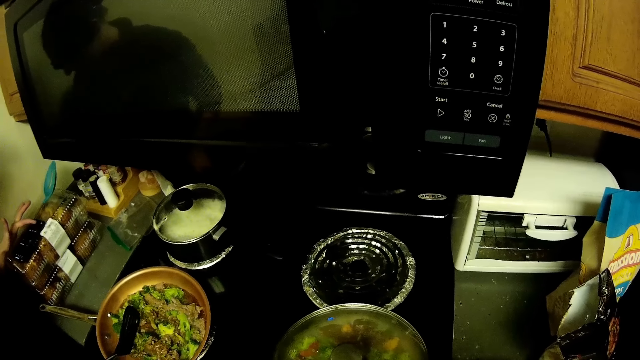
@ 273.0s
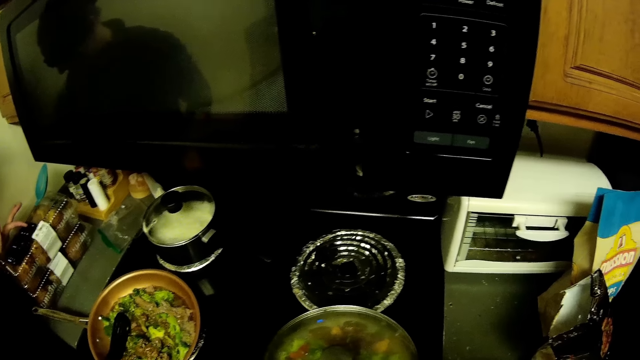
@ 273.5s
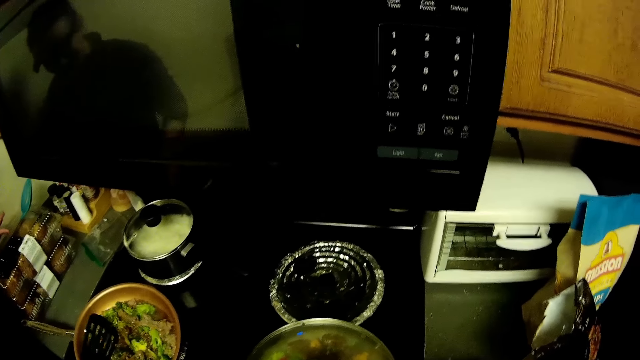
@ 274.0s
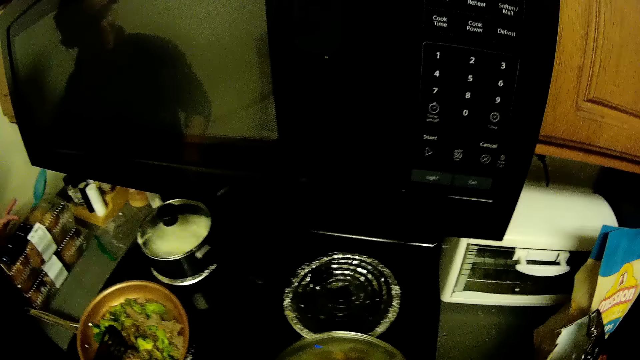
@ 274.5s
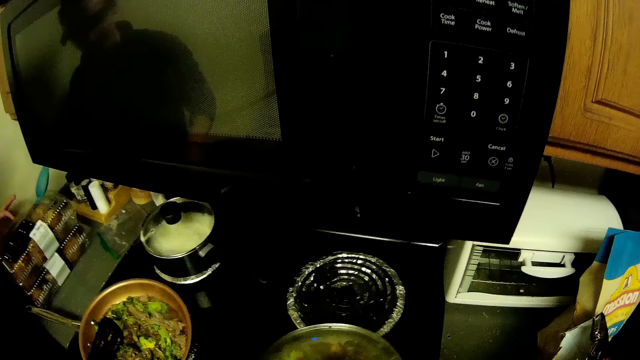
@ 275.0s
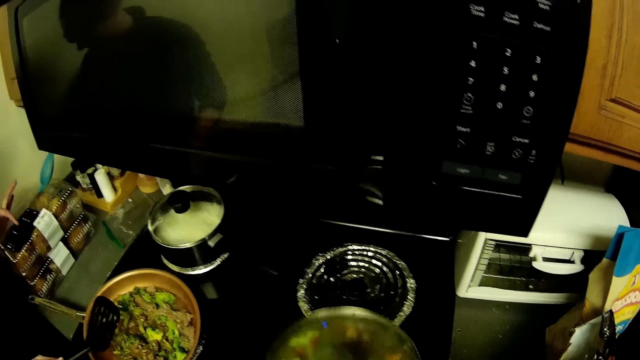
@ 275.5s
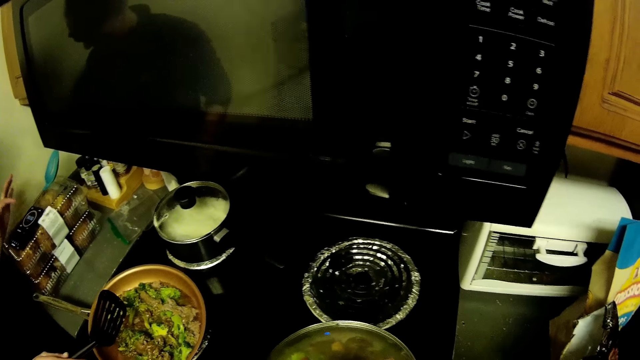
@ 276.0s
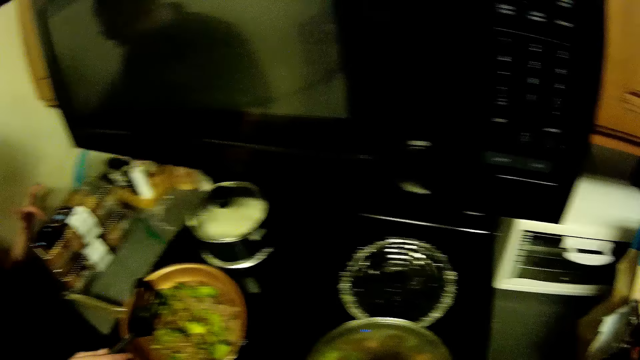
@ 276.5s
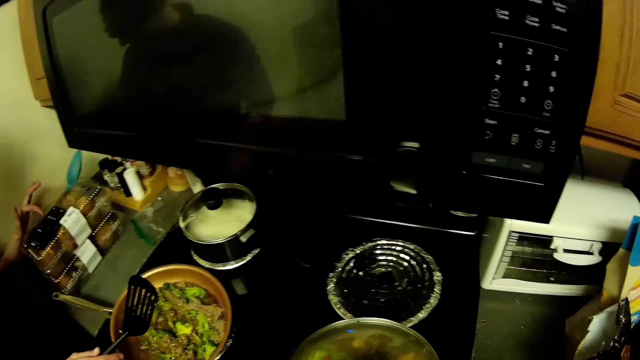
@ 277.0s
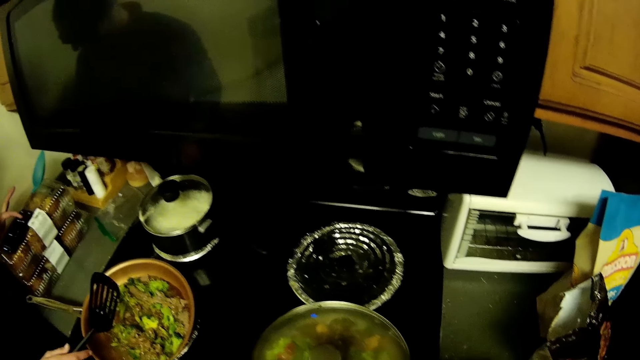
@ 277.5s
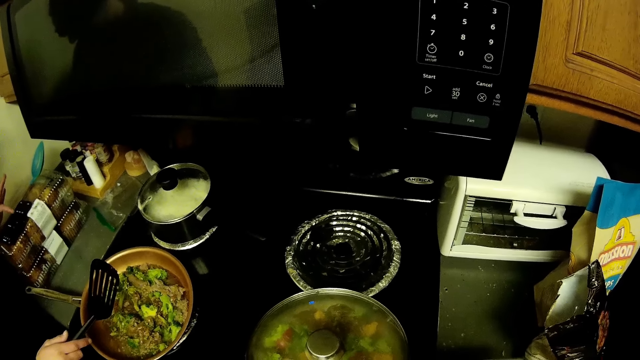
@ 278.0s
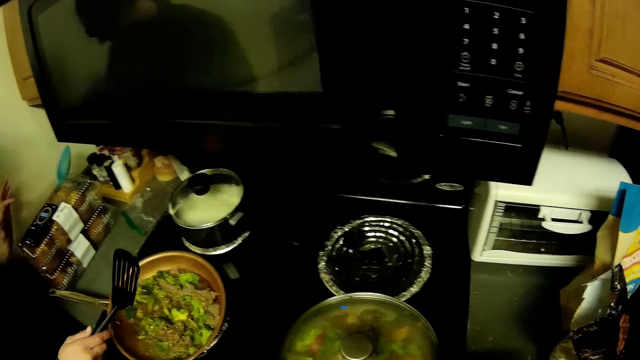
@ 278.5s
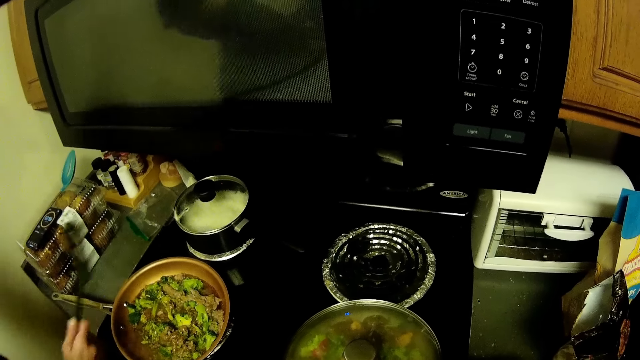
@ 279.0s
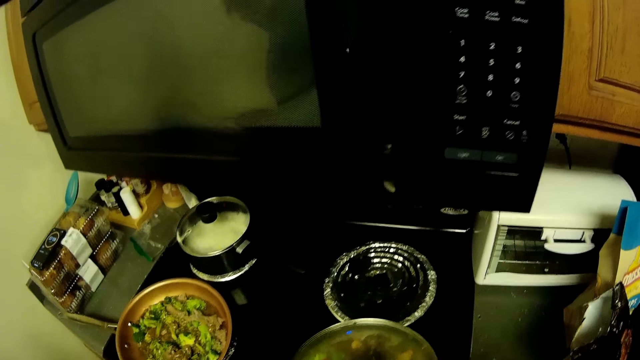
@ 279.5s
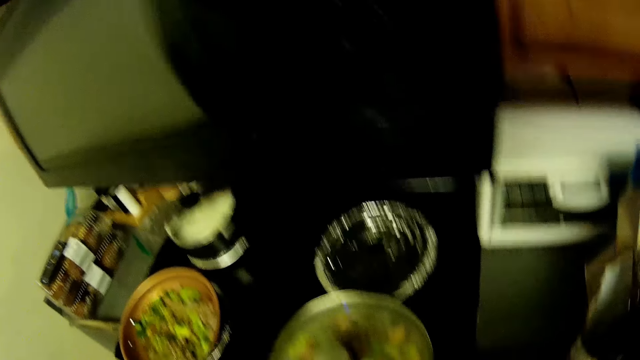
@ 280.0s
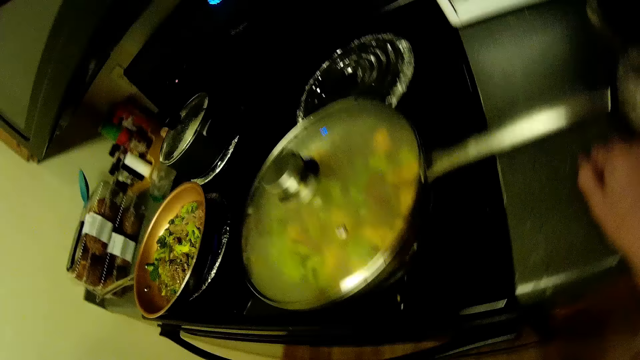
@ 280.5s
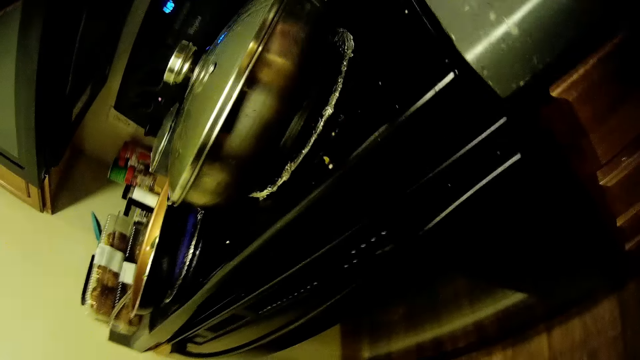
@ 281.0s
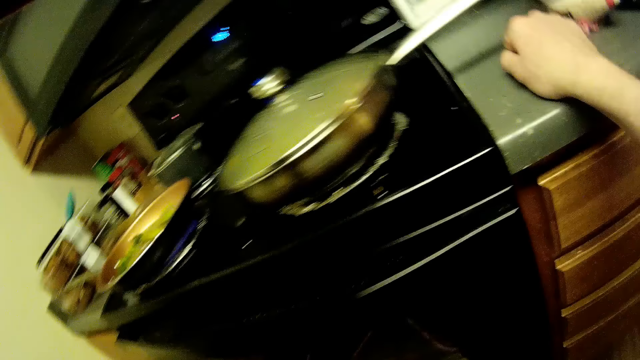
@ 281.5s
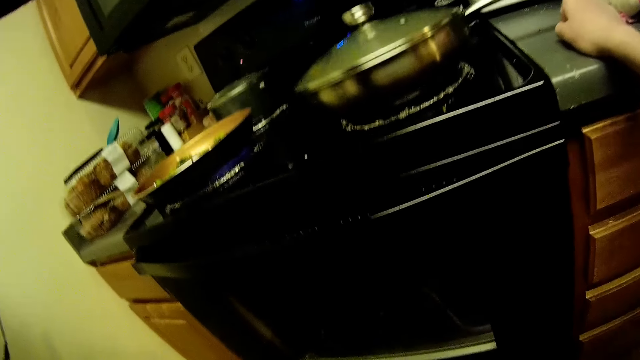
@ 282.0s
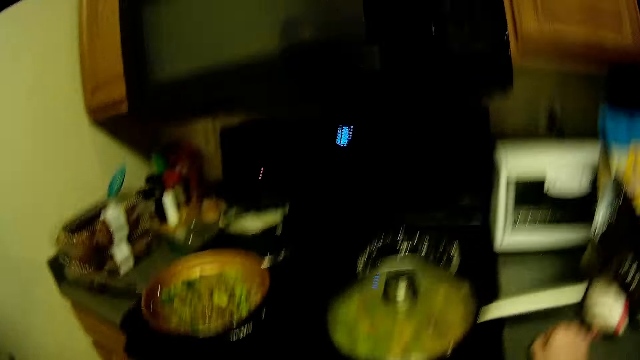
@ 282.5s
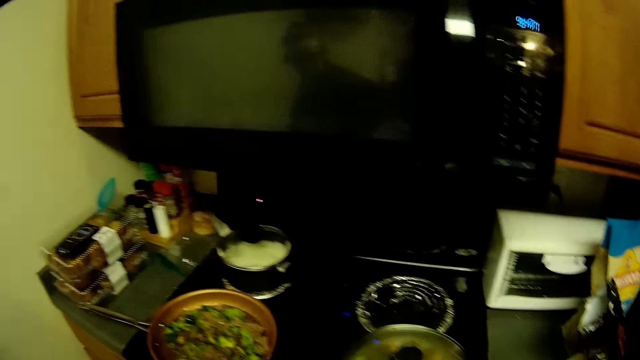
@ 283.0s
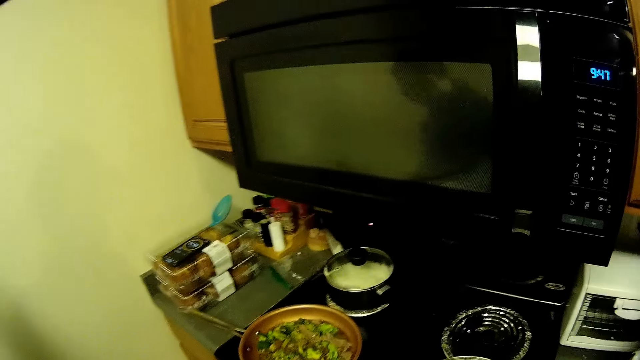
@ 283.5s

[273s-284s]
The camera wearer cooks food. They shake the pot. A woman uses the phone. The camera wearer stares at the stove. They check the heat.

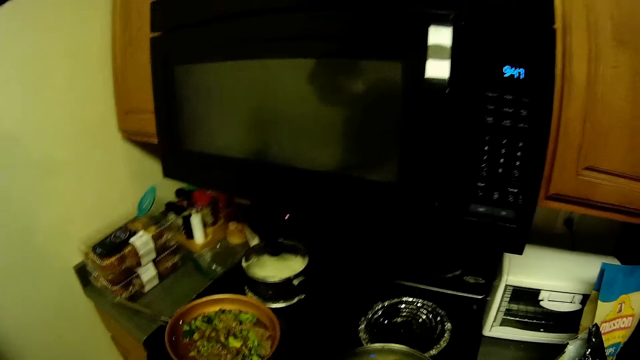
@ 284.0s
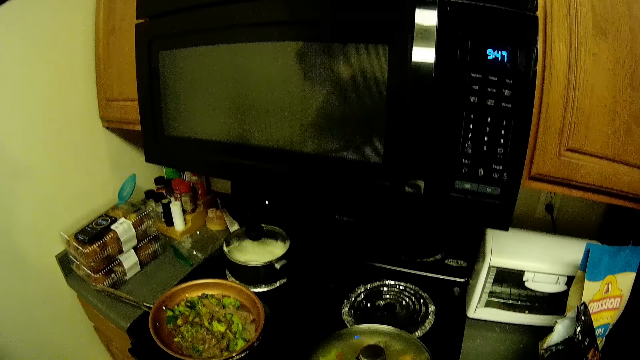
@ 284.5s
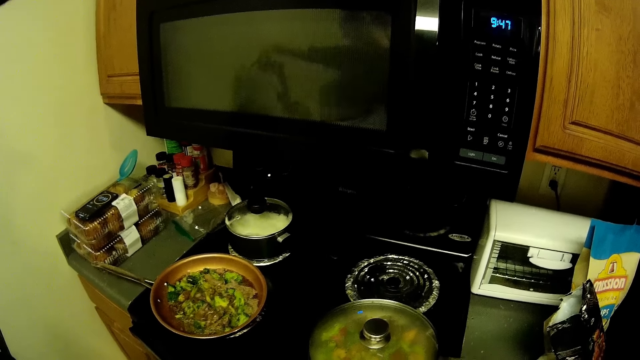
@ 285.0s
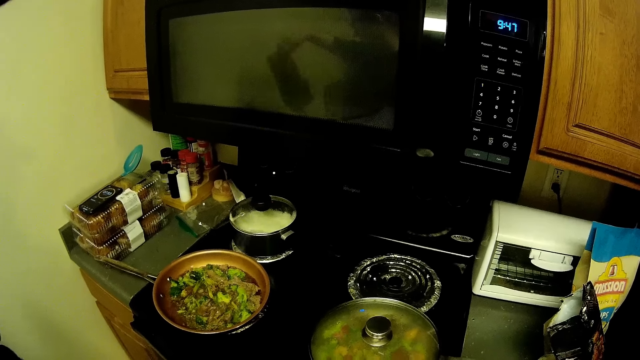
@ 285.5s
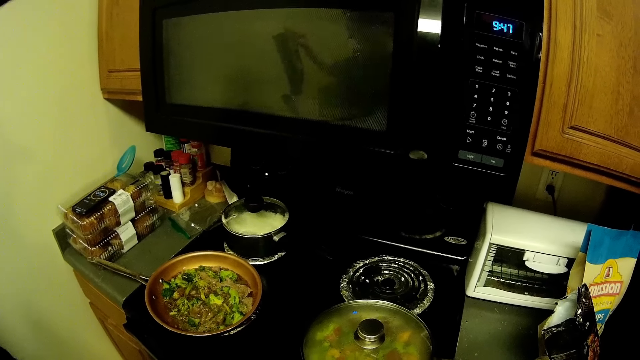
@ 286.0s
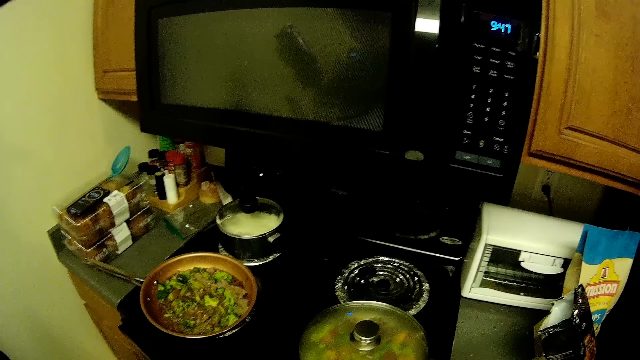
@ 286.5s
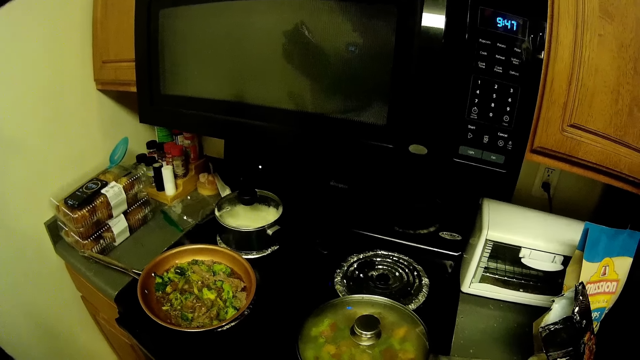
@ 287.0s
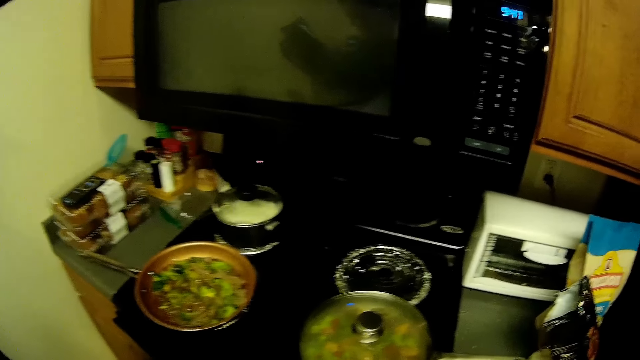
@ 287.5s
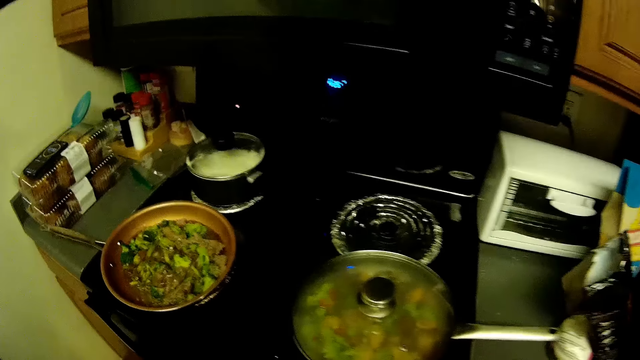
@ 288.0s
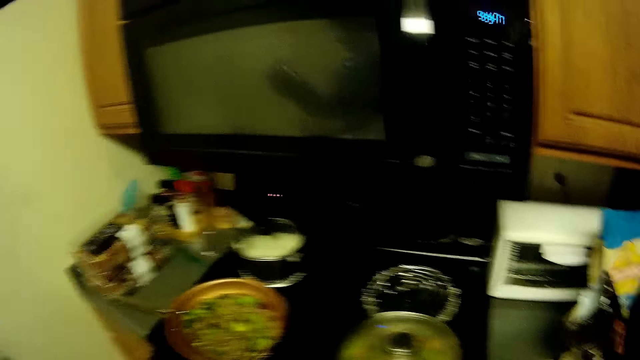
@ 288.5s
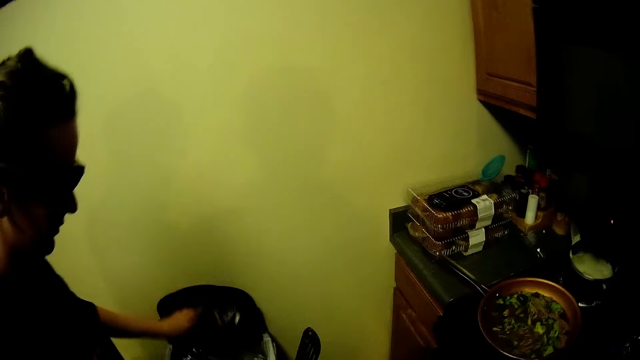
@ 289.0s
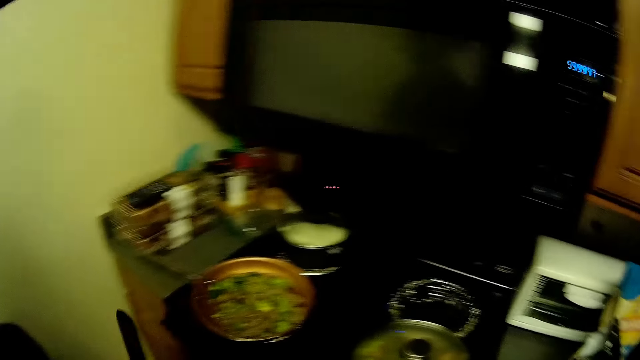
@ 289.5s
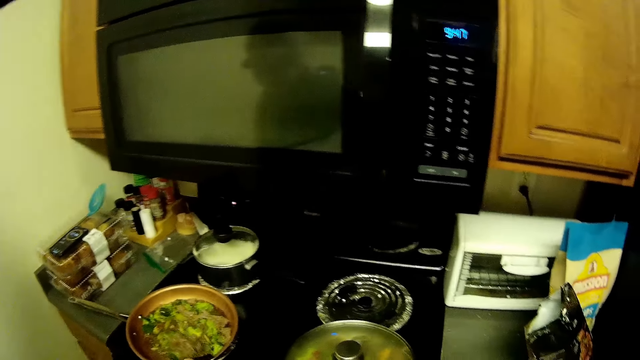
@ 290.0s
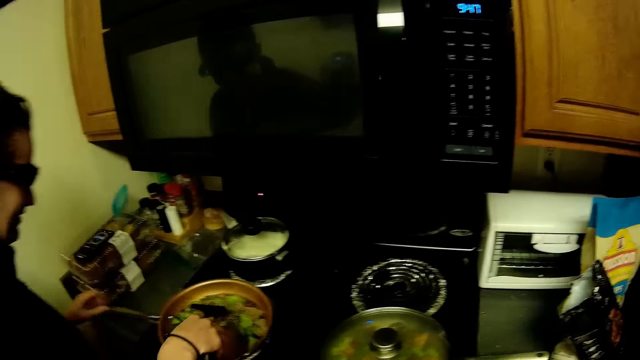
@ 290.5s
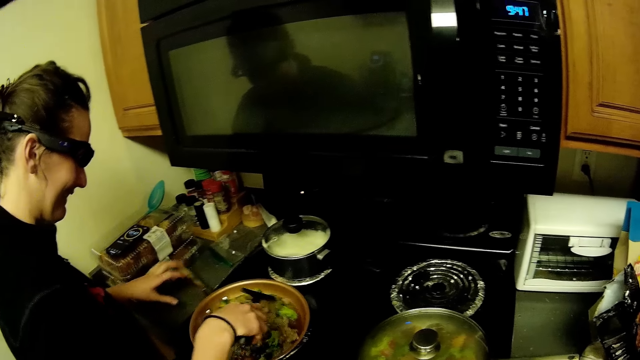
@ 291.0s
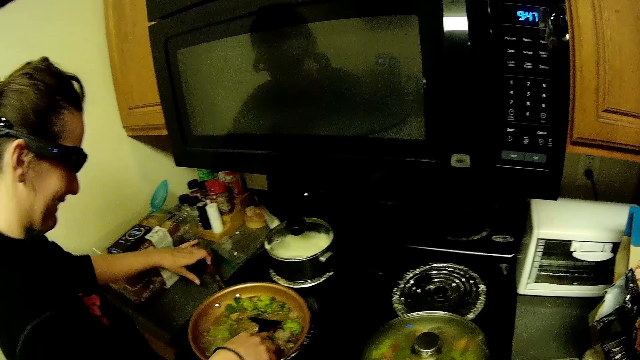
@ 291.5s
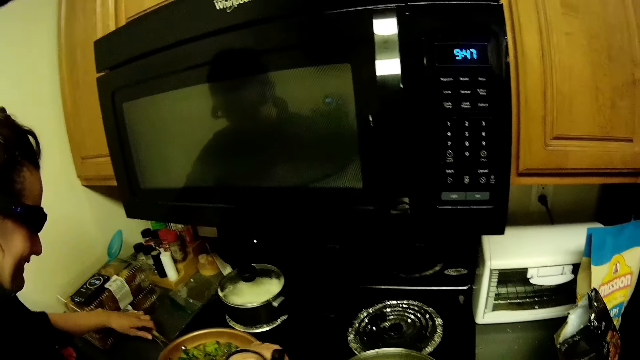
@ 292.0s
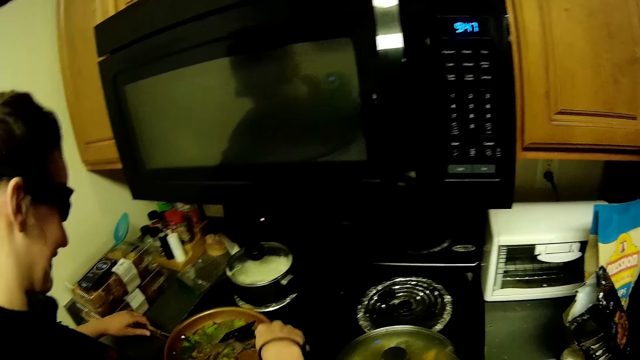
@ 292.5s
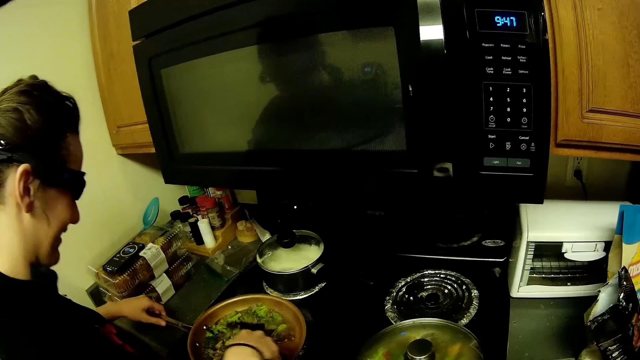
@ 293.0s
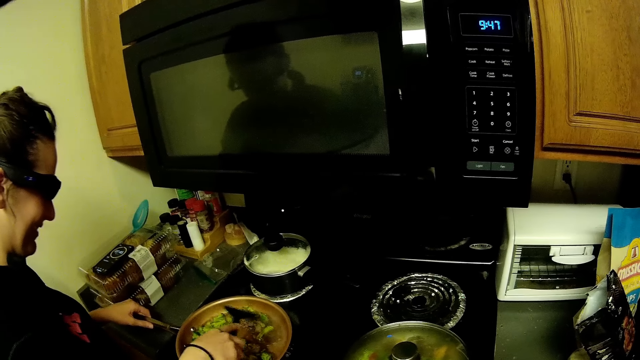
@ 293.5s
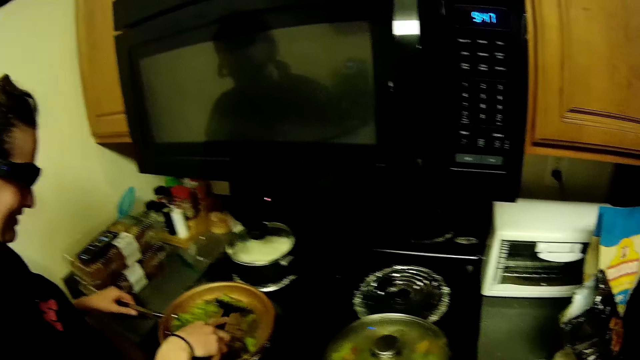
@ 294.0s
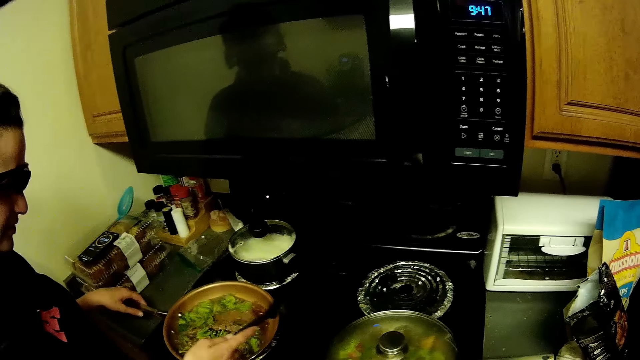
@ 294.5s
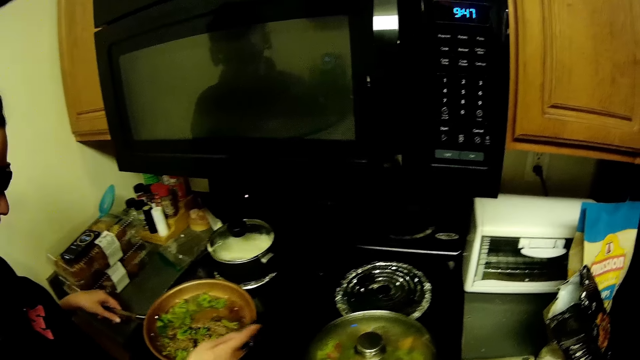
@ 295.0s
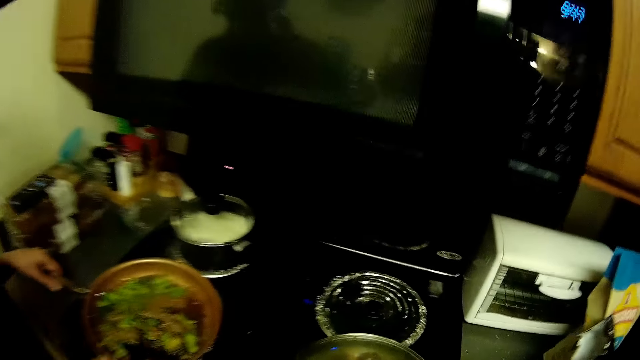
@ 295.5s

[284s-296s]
The camera wearer looks around the kitchen. They look around. A woman stirs food.
